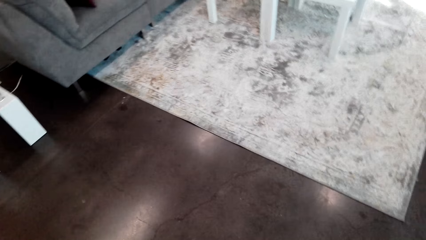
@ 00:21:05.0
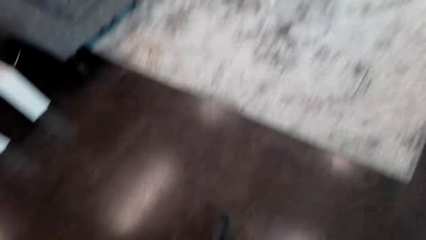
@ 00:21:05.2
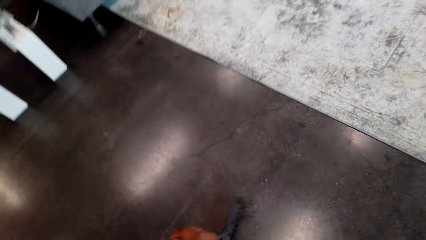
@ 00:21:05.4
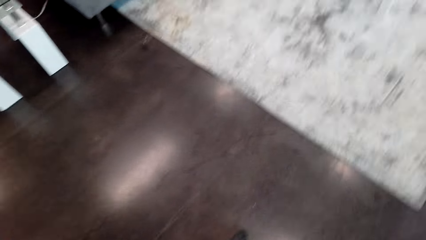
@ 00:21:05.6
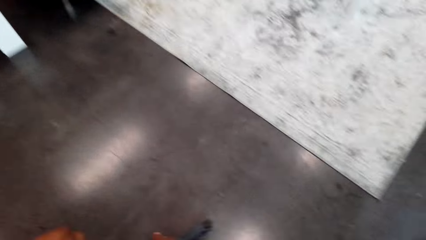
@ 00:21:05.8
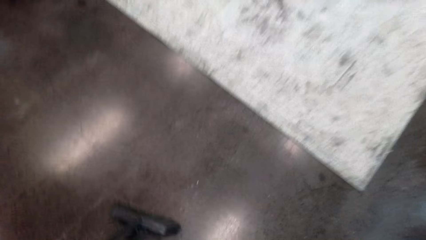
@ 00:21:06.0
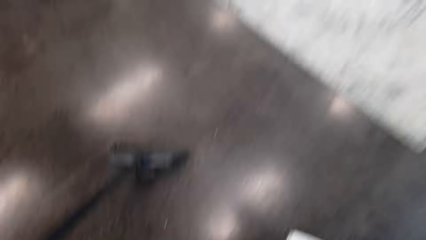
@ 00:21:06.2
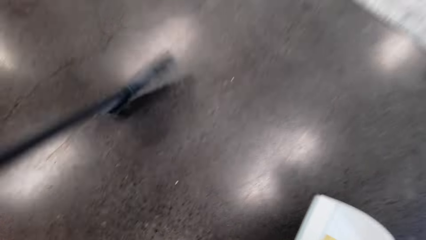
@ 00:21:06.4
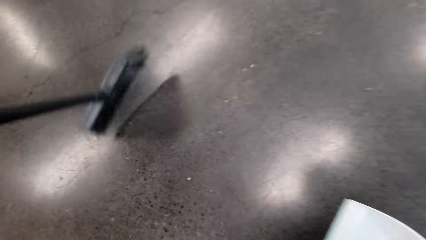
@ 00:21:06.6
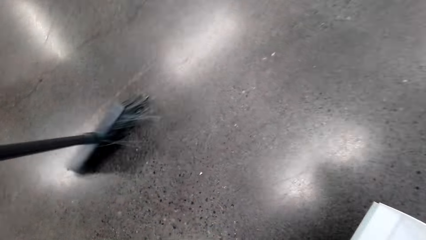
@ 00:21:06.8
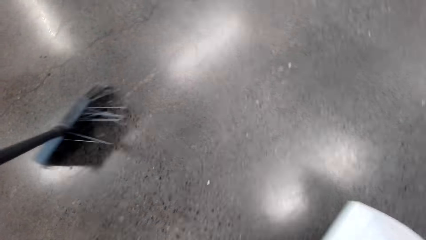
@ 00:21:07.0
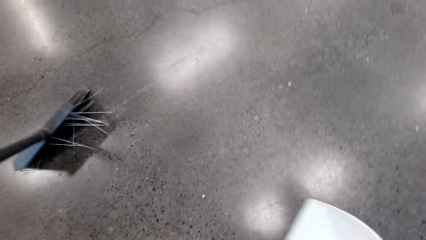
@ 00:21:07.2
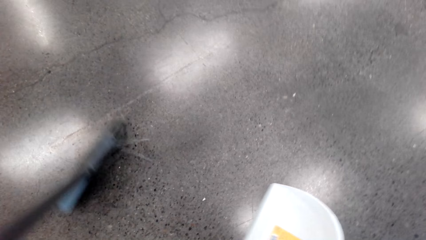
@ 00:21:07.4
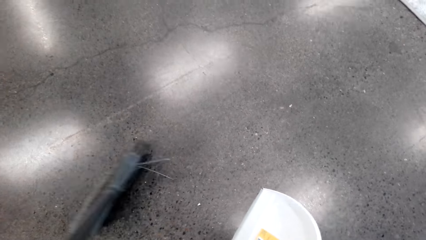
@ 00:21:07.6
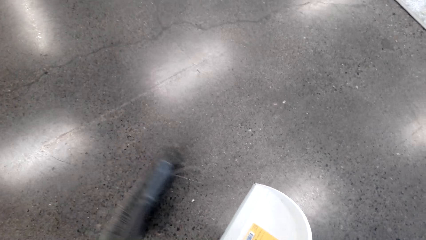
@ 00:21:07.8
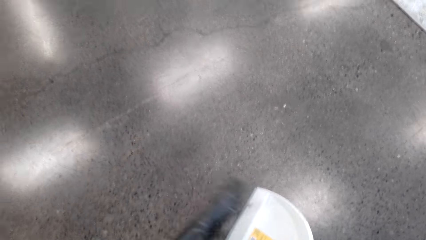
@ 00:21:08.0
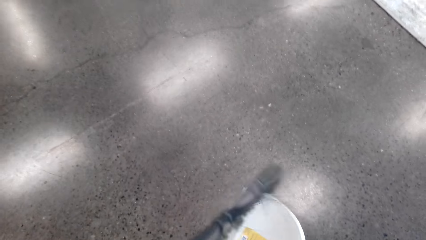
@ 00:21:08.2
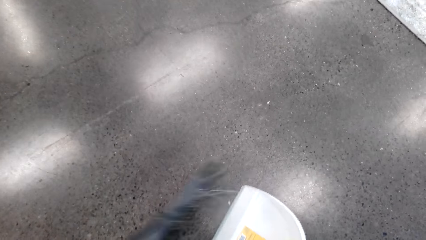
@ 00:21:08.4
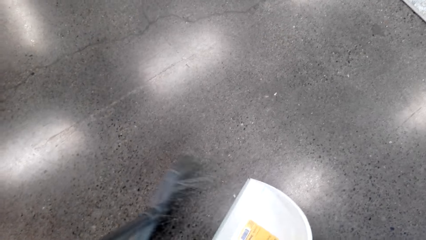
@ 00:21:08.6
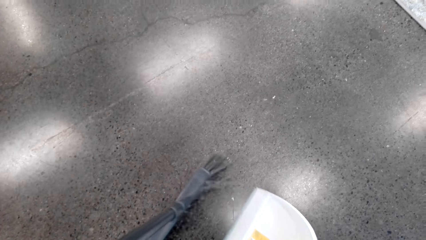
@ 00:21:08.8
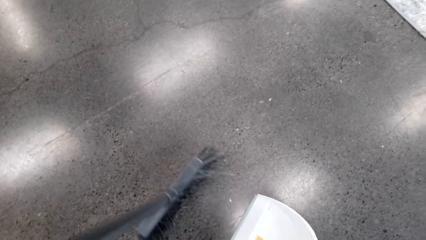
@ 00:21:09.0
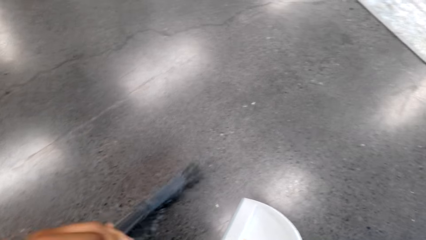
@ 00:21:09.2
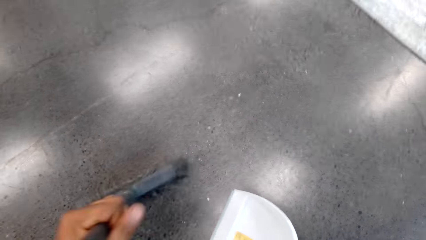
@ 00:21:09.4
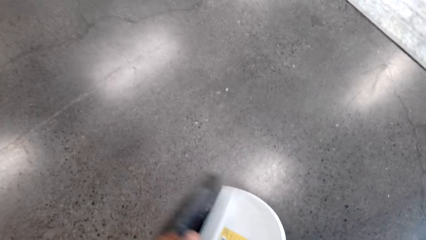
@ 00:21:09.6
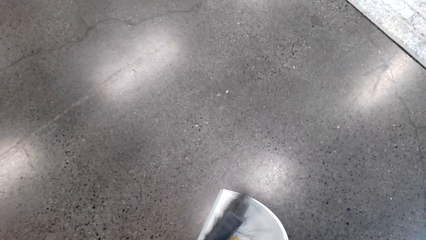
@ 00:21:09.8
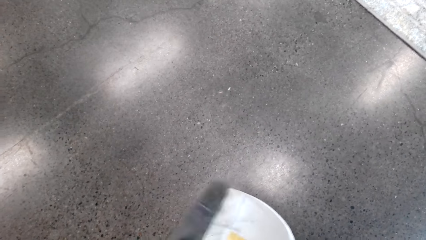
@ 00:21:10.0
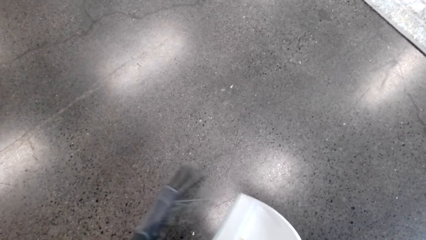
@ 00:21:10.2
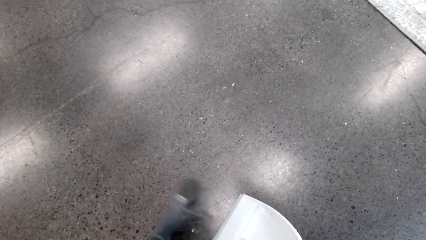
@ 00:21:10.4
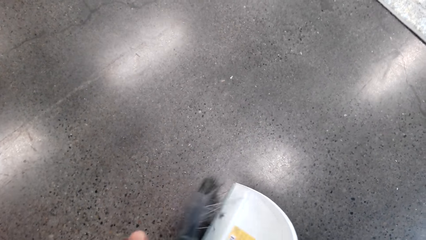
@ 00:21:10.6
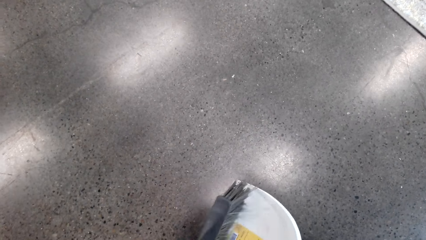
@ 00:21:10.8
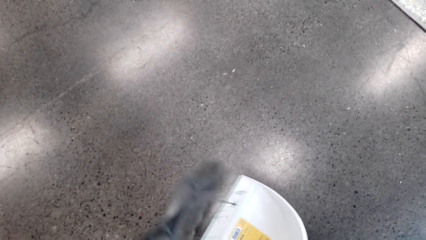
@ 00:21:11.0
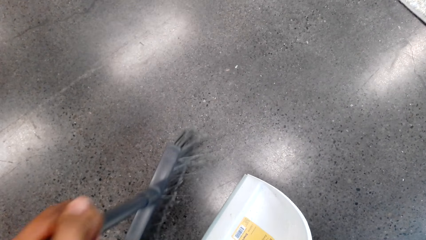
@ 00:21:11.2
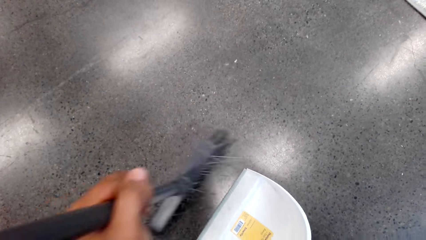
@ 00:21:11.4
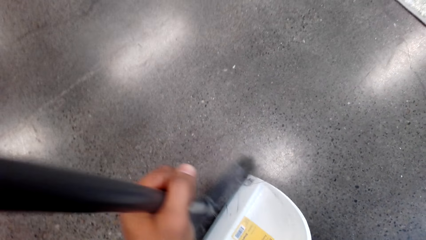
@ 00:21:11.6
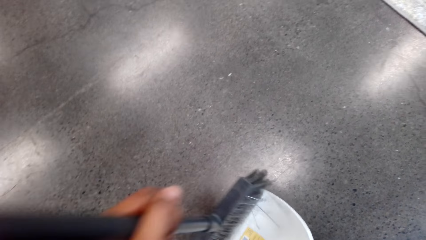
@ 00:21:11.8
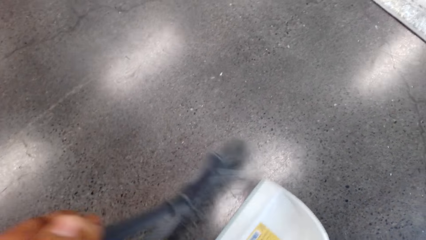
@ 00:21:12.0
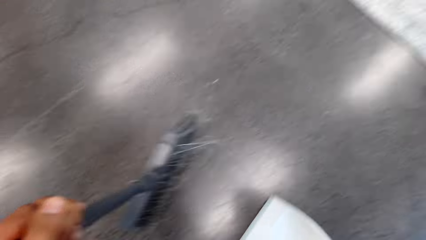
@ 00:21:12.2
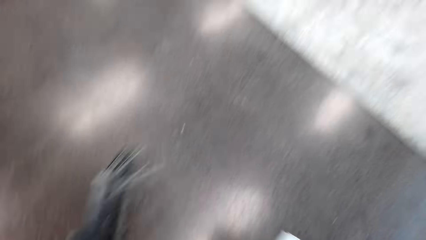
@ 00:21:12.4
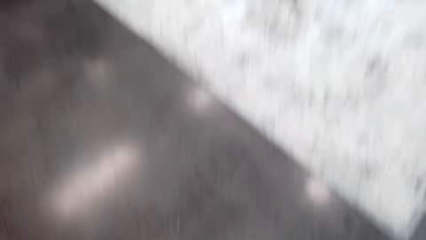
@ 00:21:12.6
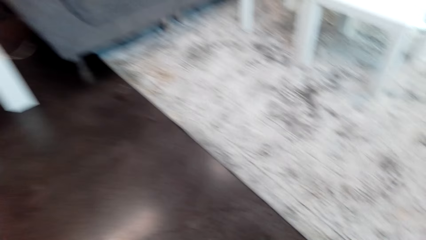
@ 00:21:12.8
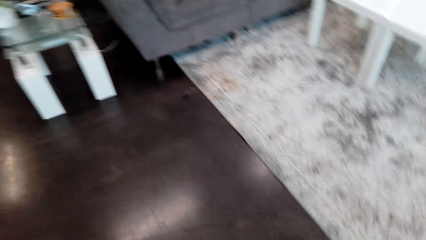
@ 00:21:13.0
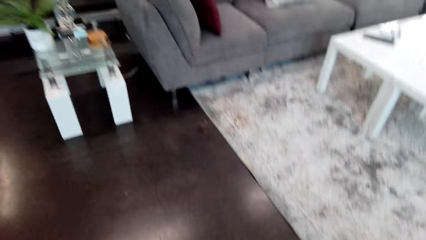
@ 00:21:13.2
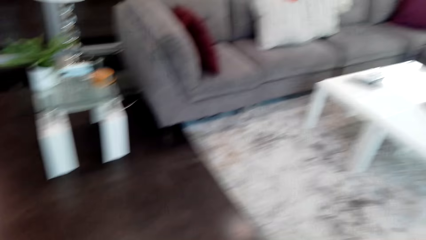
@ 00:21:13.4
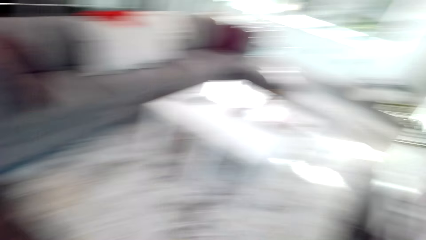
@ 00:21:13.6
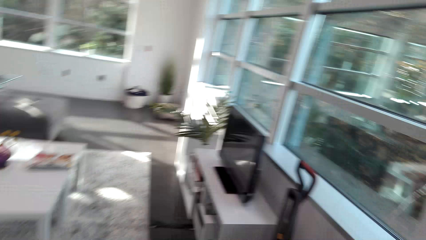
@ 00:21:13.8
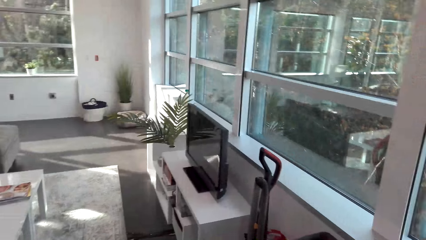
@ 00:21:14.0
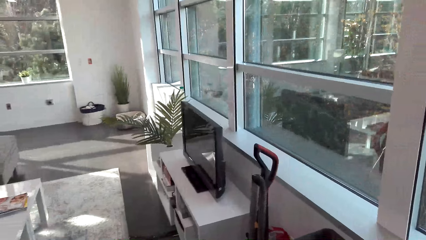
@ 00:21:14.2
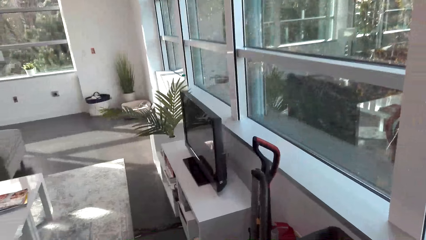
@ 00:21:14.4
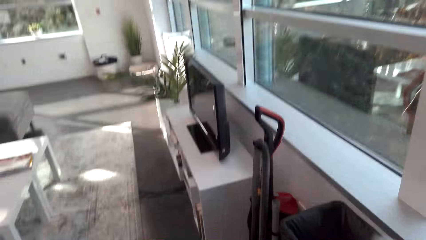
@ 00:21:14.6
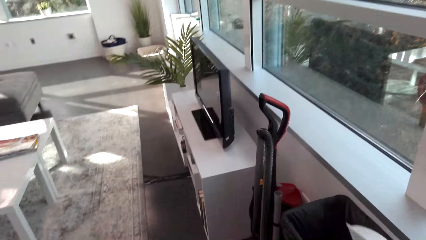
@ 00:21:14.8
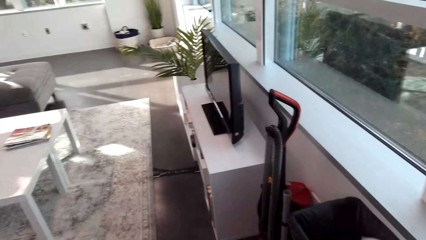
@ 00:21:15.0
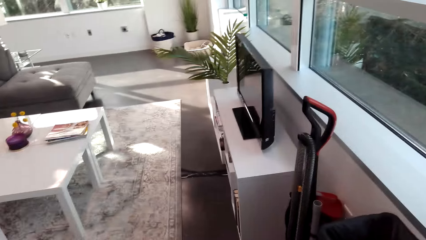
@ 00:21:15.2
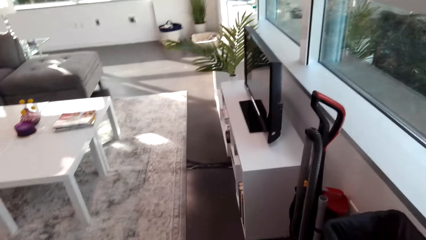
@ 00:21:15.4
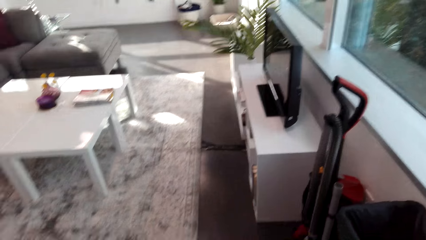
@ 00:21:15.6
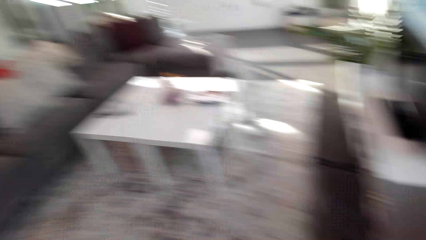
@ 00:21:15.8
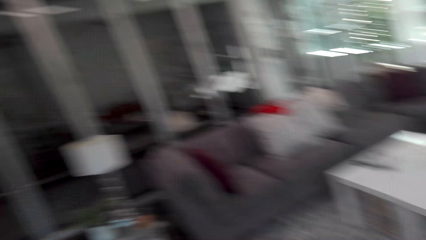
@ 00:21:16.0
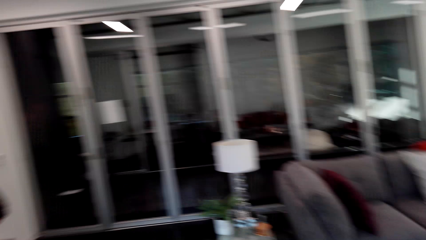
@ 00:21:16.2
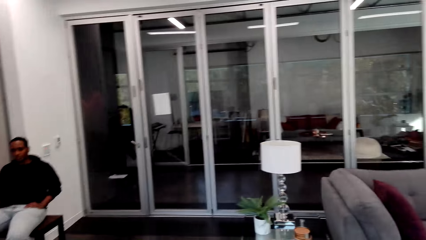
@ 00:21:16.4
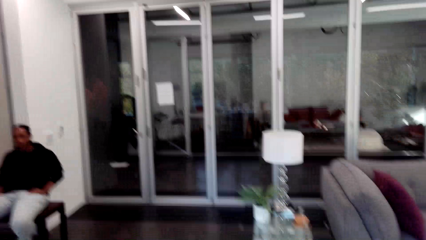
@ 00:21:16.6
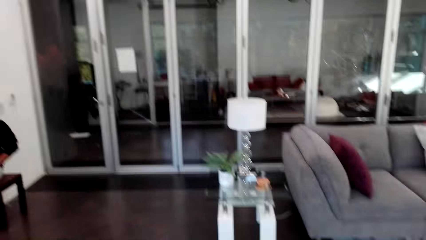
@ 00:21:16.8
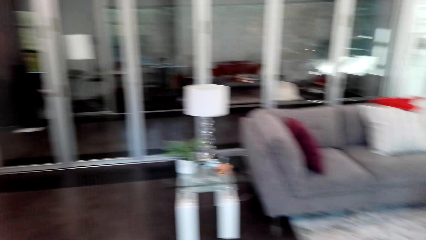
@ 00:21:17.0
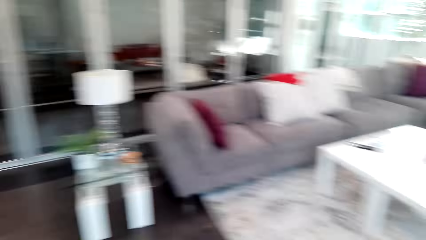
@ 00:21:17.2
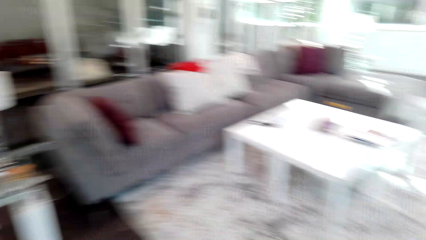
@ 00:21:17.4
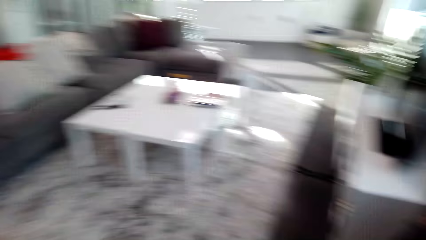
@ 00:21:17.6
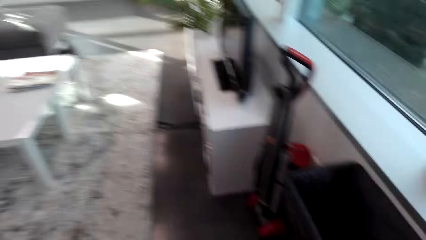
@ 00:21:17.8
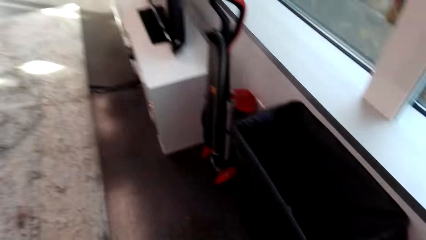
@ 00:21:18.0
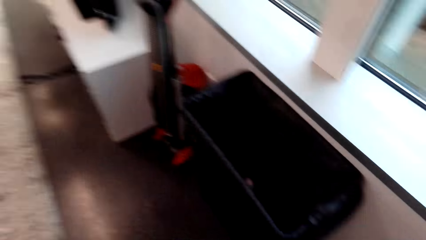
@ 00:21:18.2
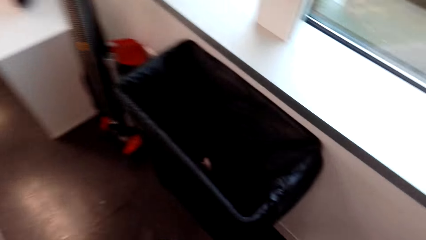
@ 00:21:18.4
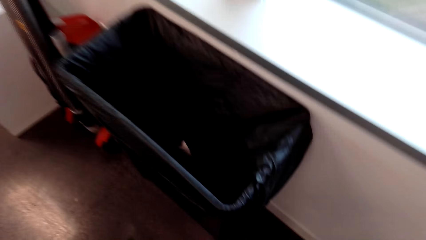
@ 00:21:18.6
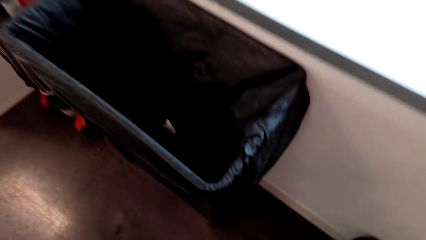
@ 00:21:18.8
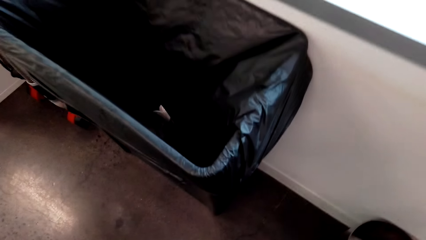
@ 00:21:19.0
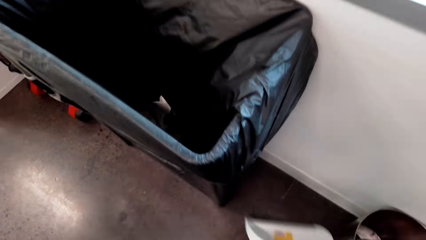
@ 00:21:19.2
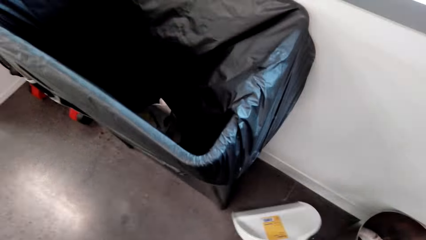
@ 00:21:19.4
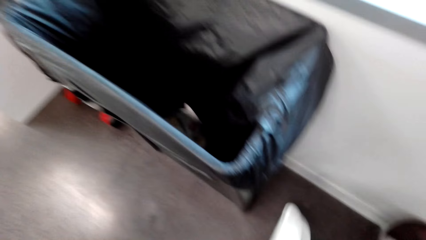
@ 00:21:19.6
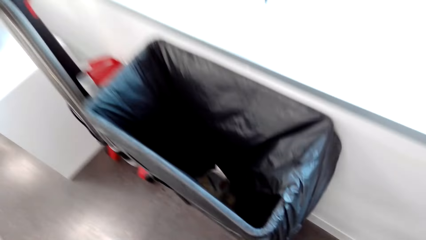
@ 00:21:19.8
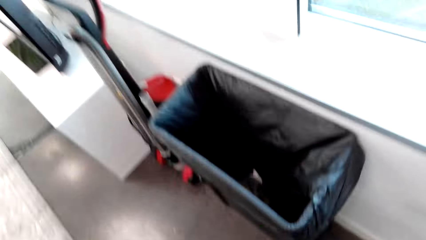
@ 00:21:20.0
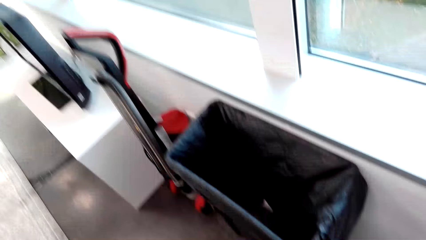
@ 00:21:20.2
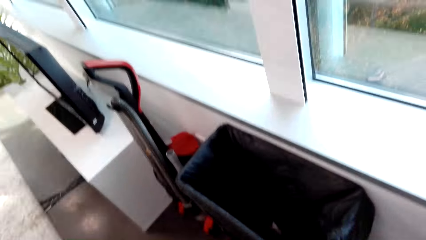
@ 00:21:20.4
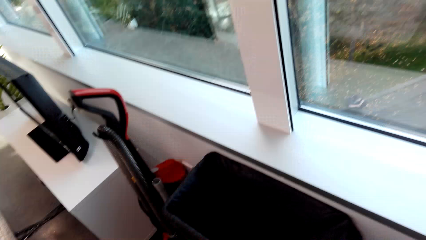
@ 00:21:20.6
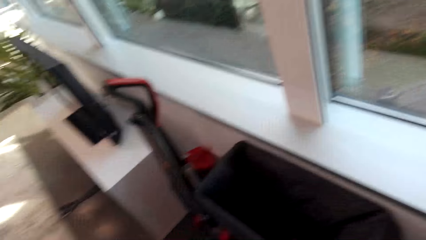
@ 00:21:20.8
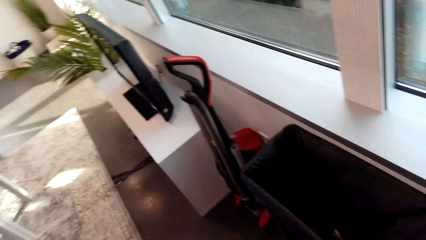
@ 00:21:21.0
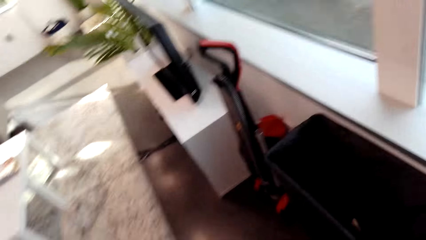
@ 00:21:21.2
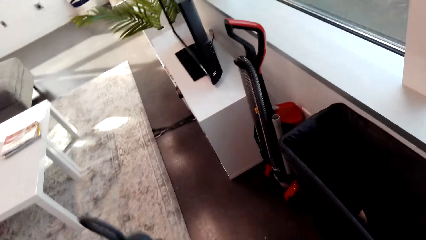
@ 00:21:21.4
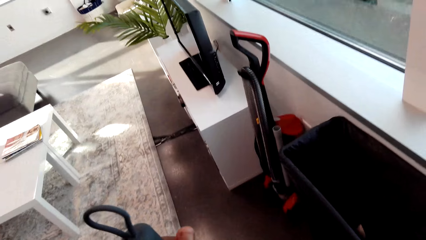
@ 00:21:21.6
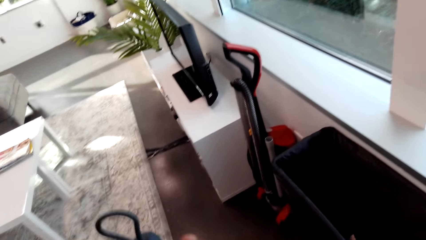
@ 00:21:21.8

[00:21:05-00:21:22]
The camera wearer sweeps the floor. They collect the pieces of plates. They throw the pieces in the trashcan.
